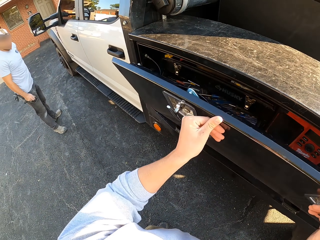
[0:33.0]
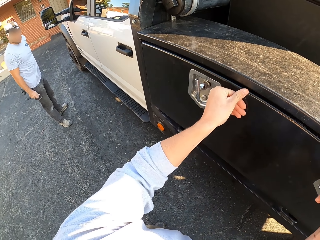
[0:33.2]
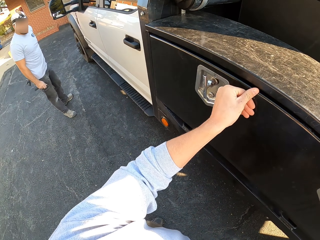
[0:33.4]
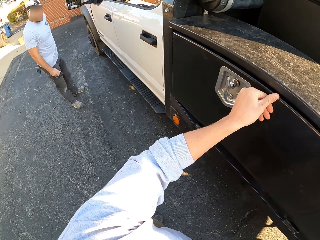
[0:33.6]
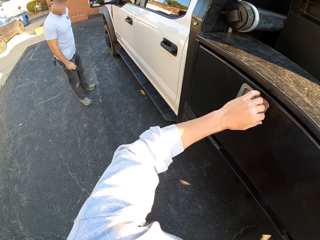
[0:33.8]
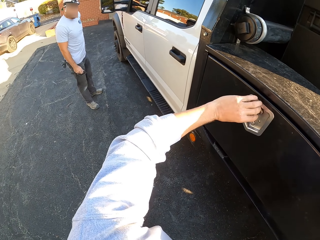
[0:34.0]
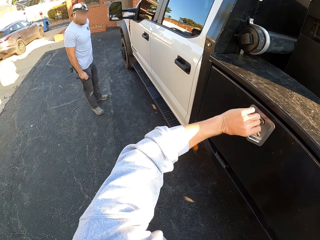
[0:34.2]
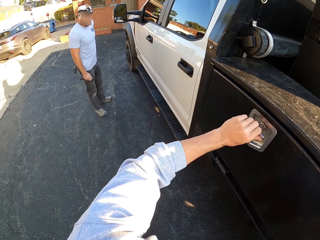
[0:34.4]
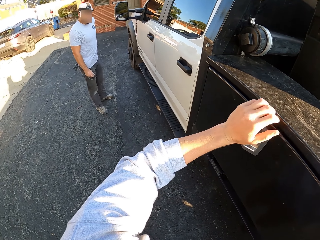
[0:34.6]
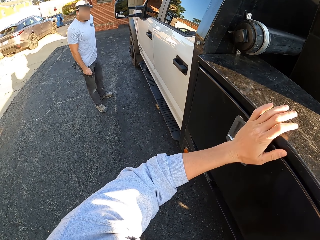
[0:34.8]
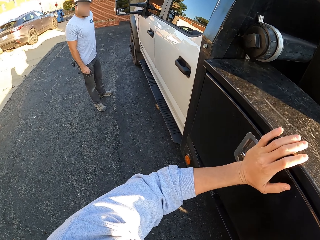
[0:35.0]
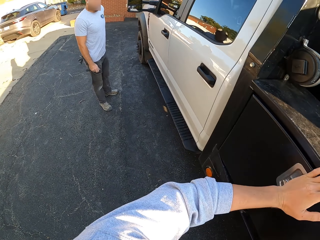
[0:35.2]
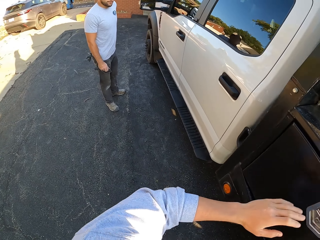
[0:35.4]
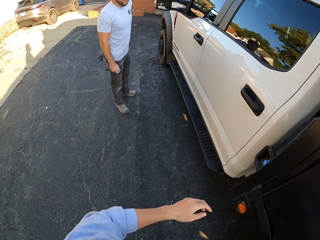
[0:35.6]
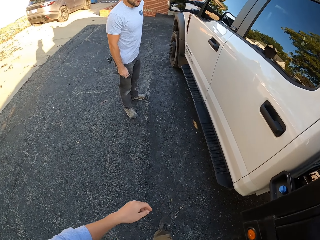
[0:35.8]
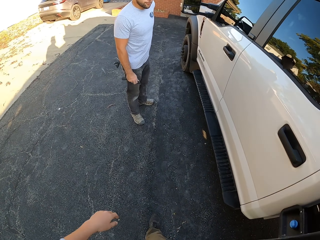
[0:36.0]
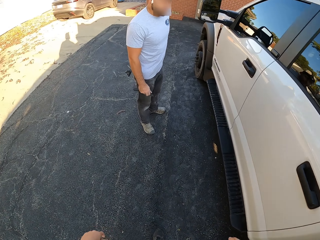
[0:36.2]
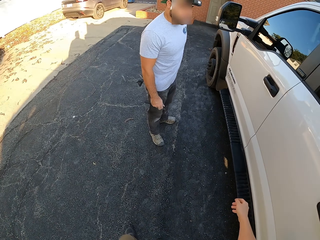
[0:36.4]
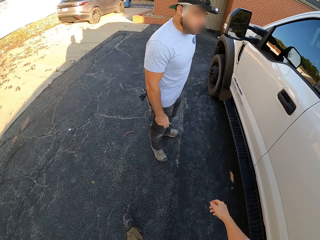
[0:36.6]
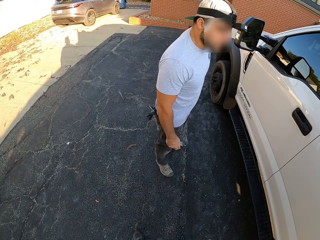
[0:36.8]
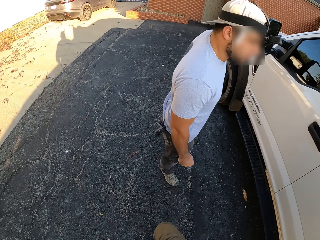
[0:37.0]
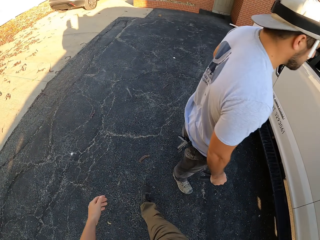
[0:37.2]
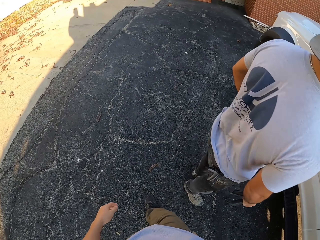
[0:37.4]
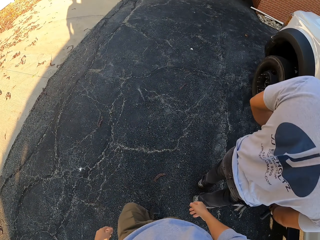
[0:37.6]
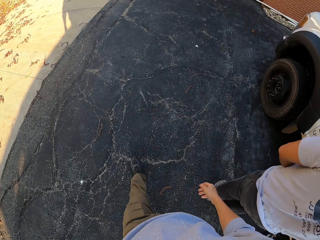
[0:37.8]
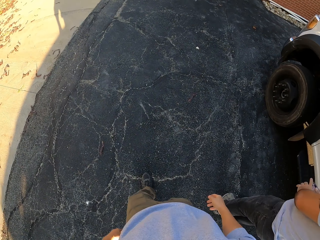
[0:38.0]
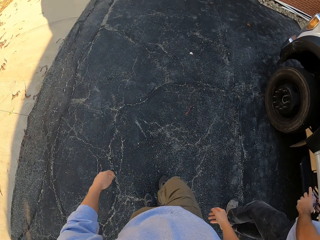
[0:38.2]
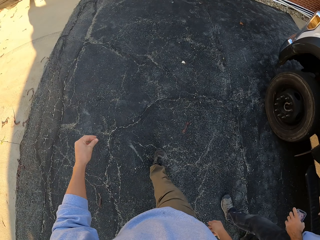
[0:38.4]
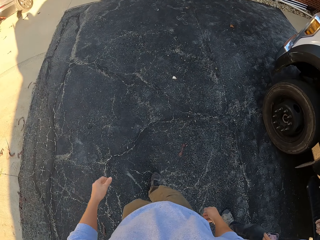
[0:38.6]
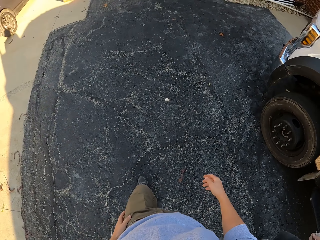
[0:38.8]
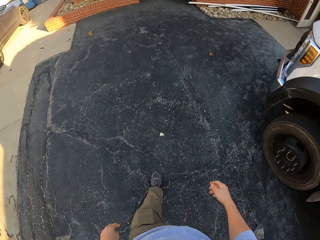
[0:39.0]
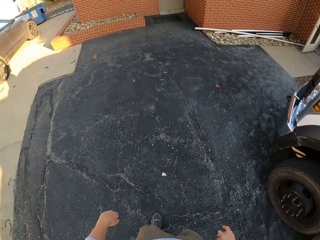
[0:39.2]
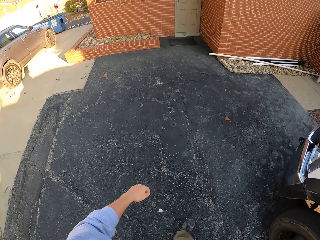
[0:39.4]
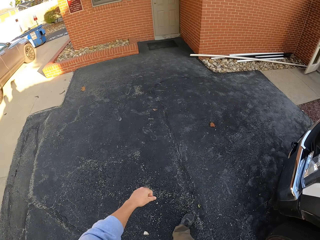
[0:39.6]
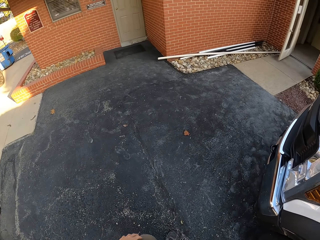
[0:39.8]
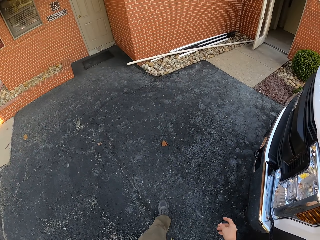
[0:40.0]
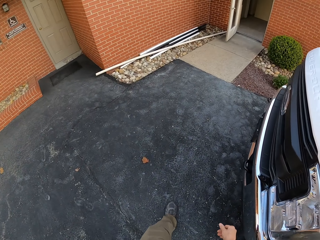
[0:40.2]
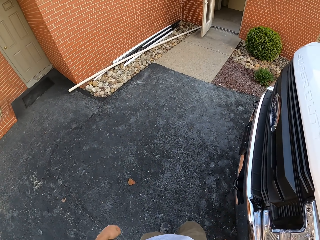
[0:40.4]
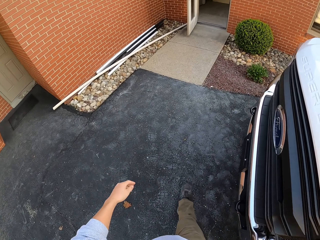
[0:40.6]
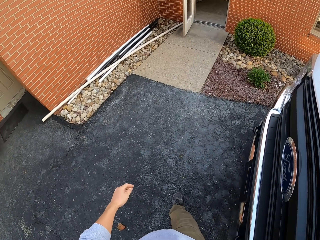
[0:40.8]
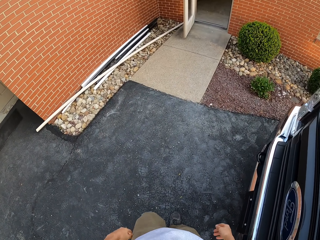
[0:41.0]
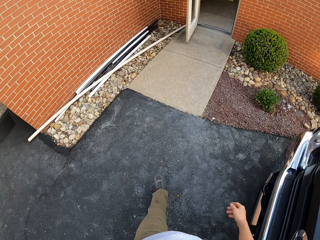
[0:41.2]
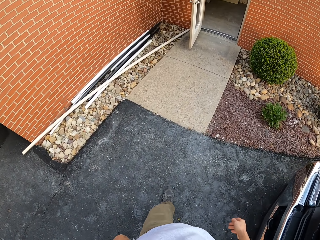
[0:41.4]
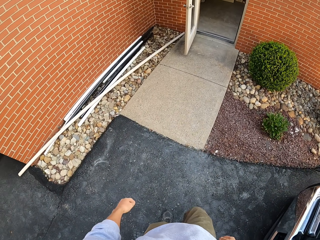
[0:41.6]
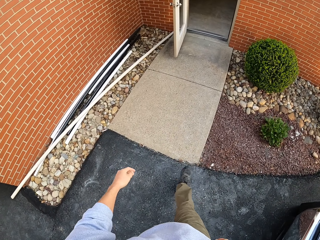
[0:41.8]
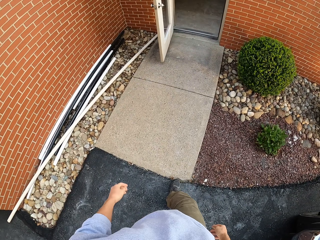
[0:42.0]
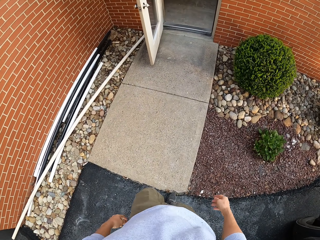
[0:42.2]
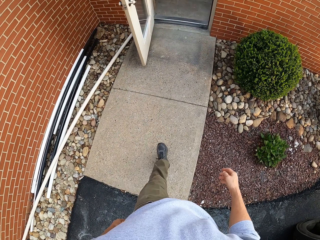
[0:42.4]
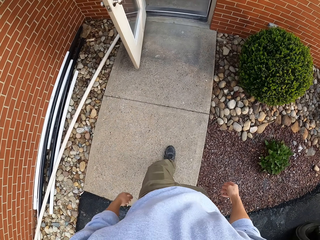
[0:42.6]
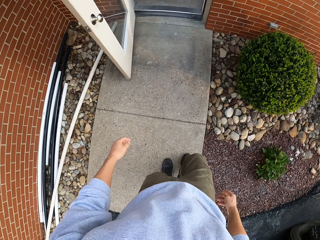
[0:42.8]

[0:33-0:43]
The camera wearer closes the truck toolbox. They stare at a man. They turn around. They walk around. The man follows the camera wearer. The camera wearer walks around the compound.

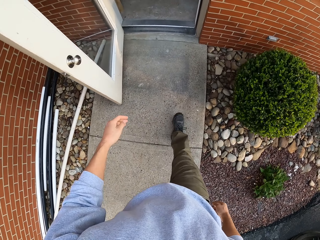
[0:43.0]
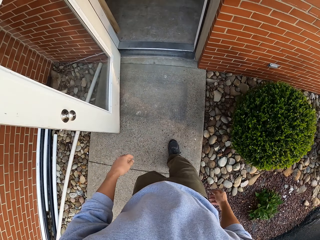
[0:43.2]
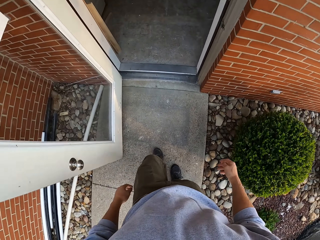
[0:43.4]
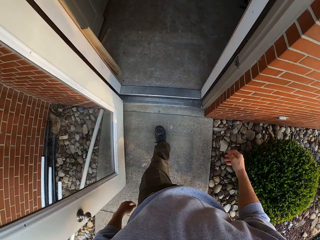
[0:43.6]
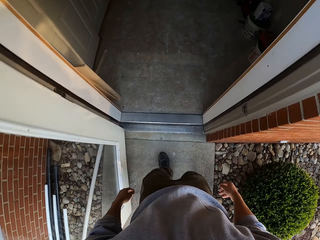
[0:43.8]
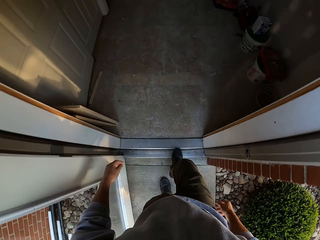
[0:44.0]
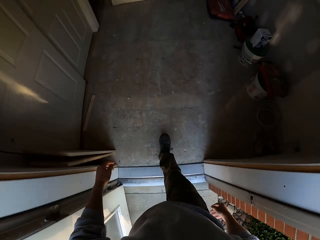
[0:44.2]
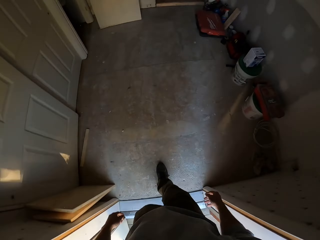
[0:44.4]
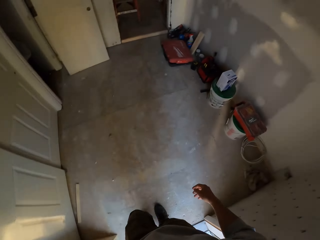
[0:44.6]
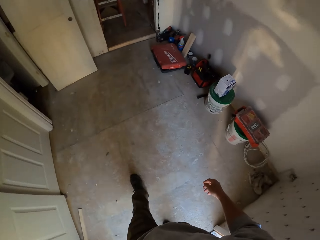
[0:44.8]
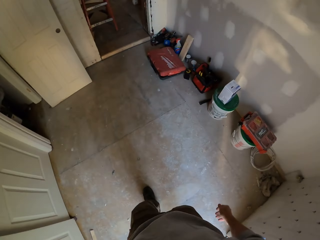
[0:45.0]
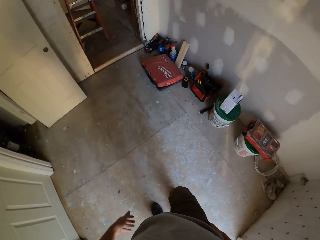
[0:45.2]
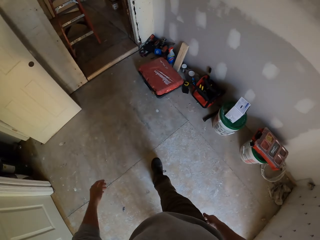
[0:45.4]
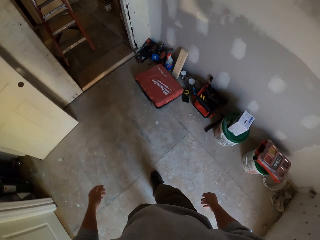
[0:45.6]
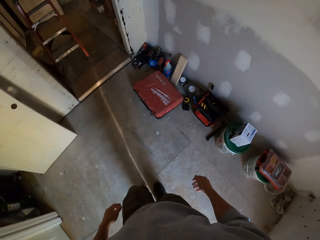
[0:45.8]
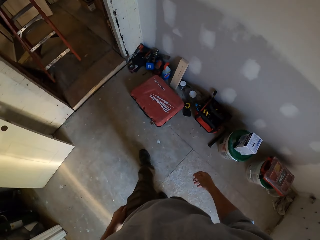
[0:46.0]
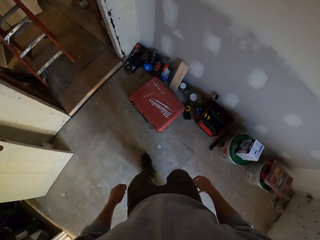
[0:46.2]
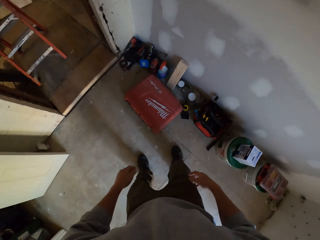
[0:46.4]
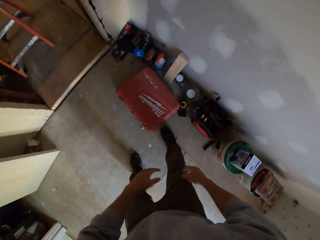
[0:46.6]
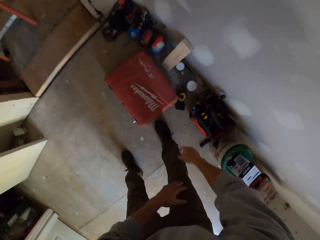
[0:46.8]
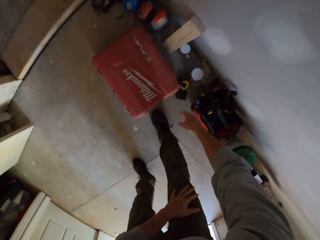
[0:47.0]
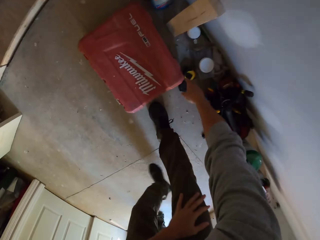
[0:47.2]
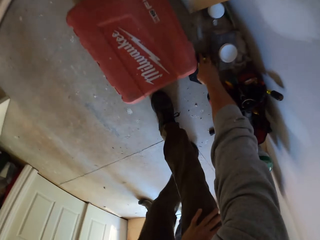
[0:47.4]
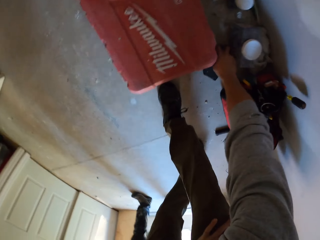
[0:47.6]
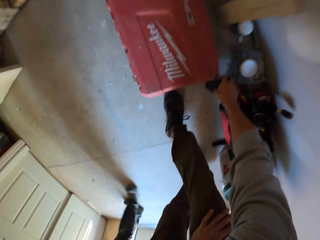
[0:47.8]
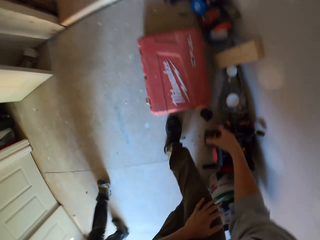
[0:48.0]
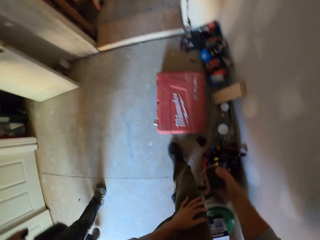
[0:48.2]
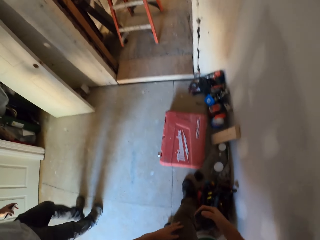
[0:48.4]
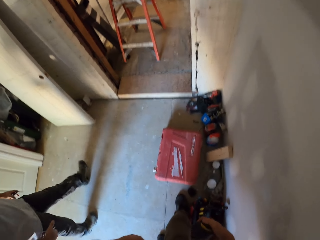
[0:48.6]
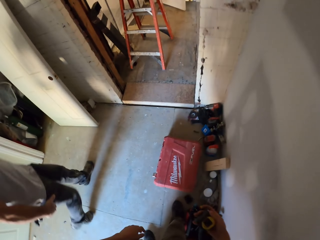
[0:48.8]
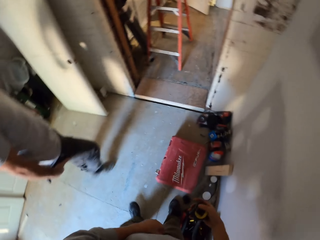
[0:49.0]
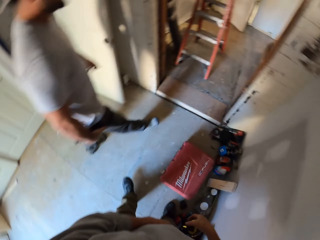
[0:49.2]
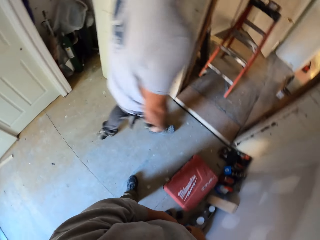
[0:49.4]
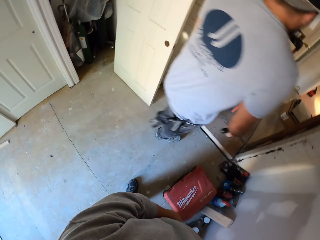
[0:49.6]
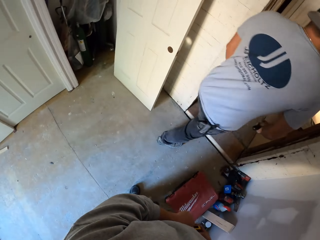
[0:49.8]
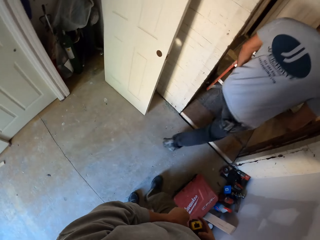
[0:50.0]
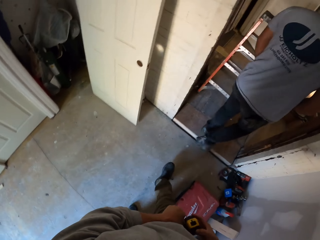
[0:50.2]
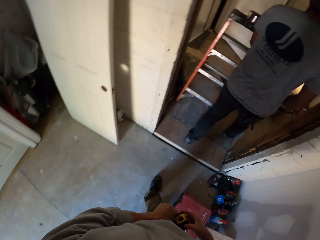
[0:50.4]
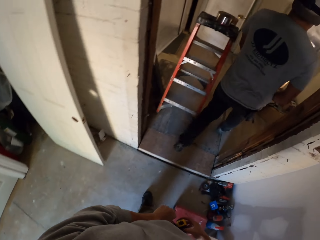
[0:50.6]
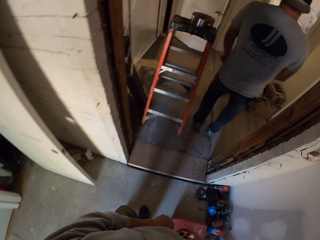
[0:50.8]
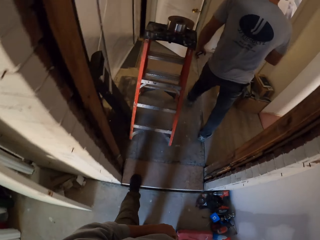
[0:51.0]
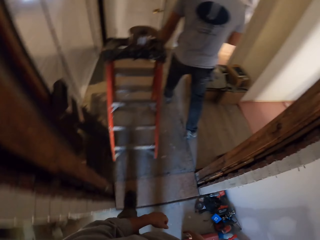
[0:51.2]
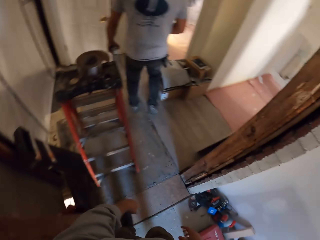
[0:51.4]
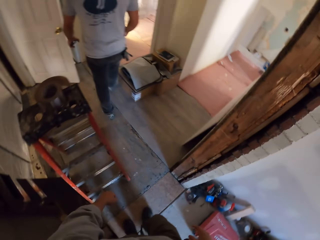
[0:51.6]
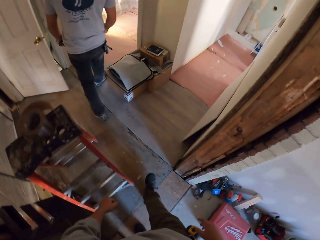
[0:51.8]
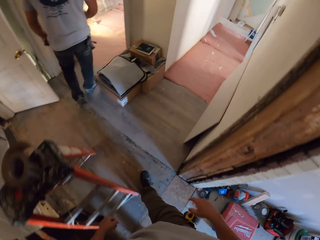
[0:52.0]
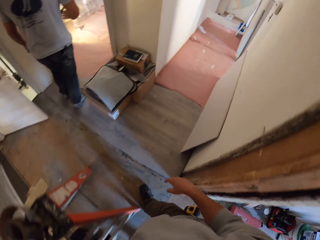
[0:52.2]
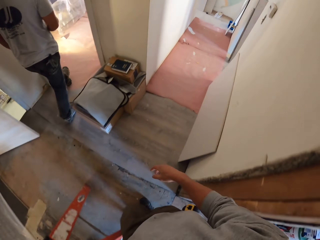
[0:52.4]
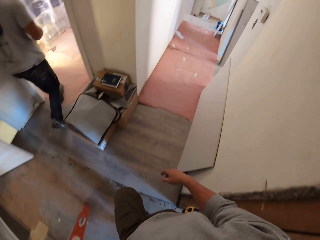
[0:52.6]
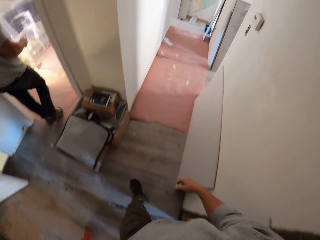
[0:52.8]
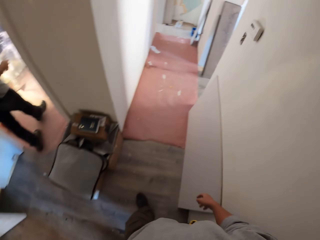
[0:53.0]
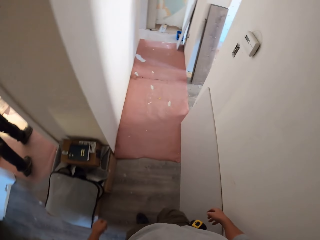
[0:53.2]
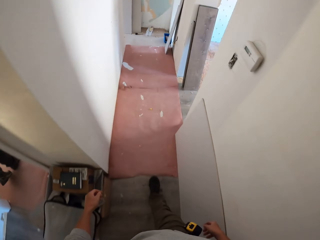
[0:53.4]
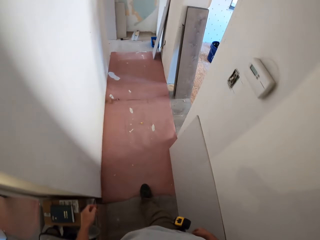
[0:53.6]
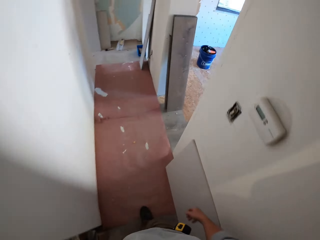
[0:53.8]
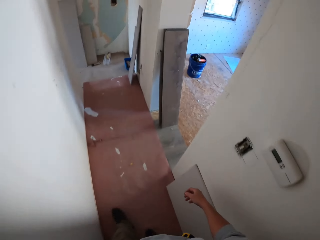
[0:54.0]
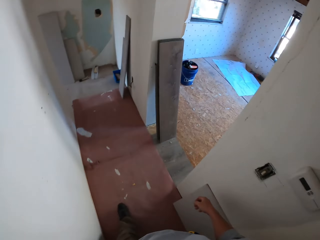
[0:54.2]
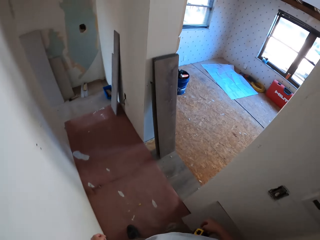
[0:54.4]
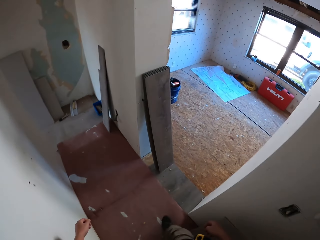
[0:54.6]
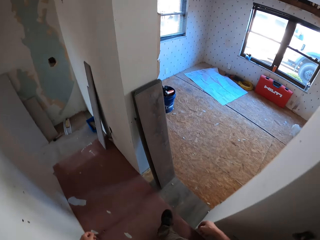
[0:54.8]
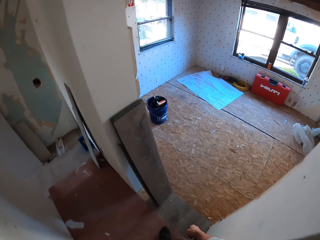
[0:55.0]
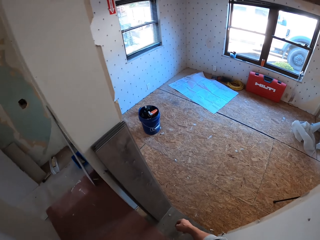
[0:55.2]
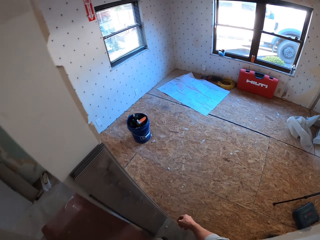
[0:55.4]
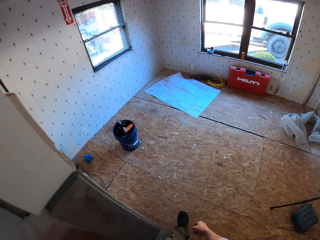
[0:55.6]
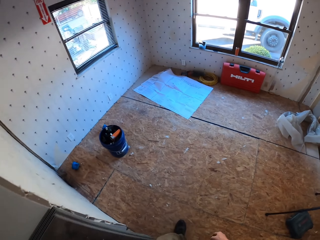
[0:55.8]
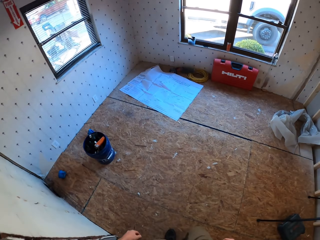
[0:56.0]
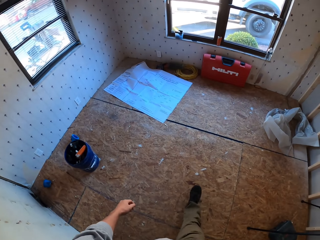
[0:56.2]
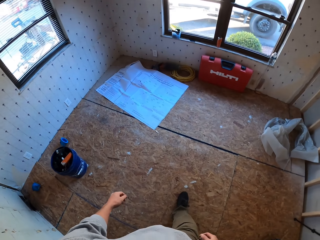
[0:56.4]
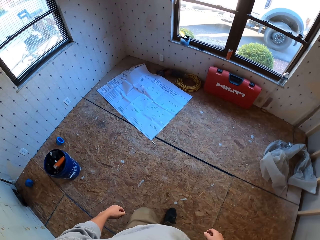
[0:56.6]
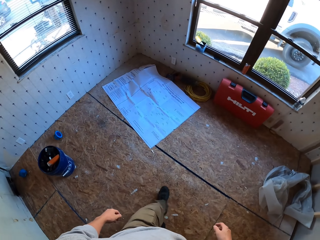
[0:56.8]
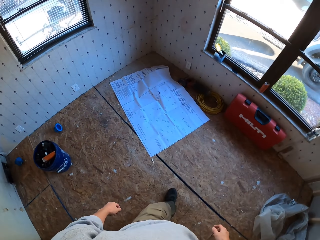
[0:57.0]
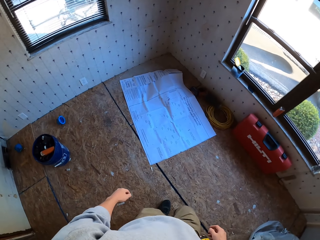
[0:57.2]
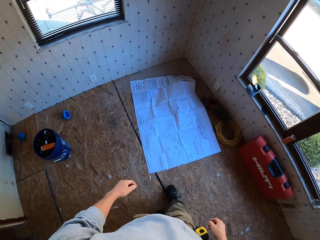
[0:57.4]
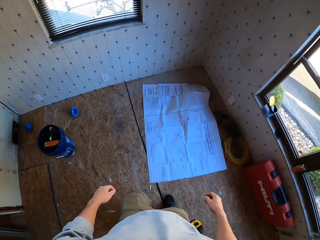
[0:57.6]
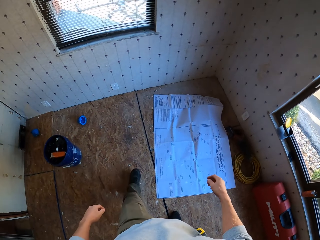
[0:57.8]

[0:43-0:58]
The camera wearer walks in an apartment. They walk around. They bend down. They pick up a tape measure. A man walks around. The man walks past the camera wearer. The camera wearer walks round the apartment. The man walks around. The camera wearer walks around. They walk in a room.
